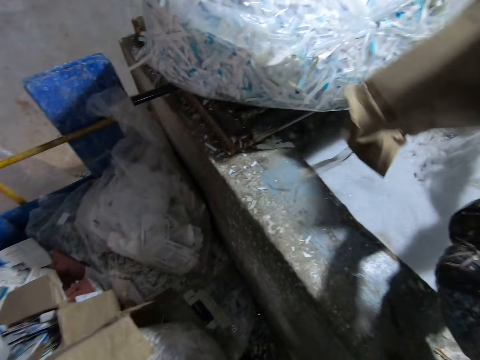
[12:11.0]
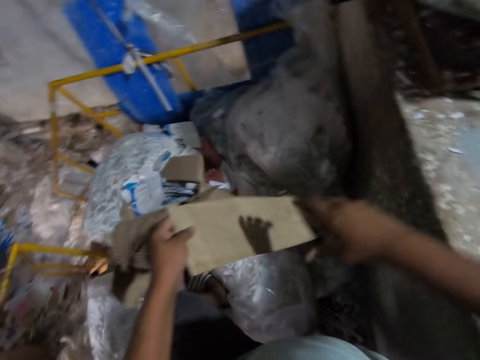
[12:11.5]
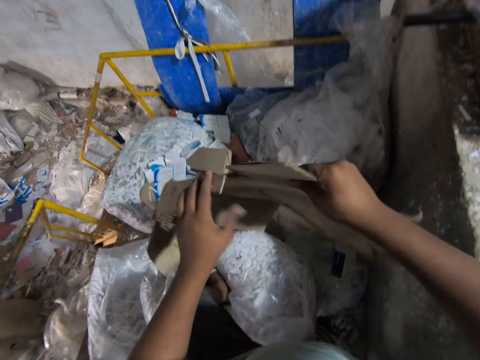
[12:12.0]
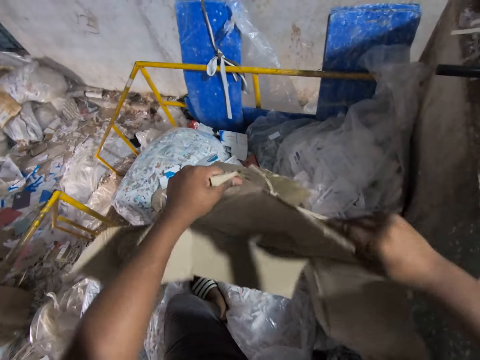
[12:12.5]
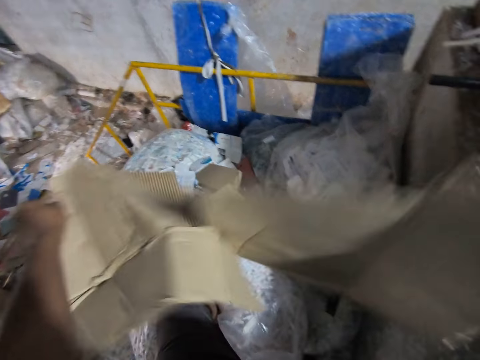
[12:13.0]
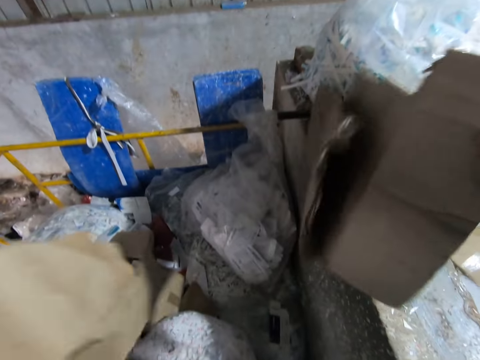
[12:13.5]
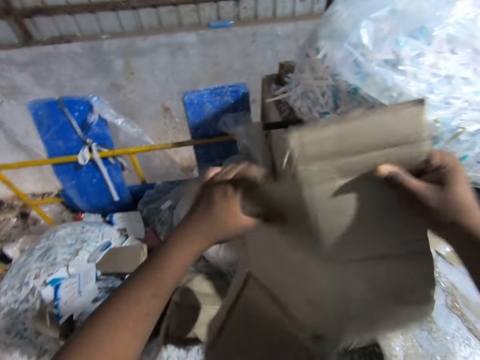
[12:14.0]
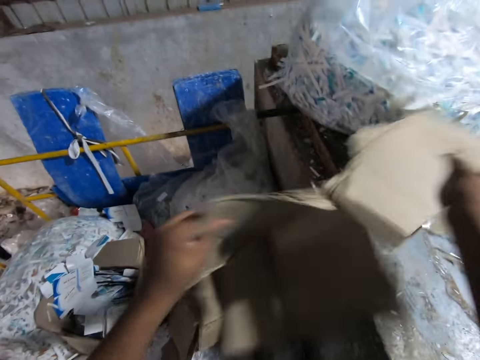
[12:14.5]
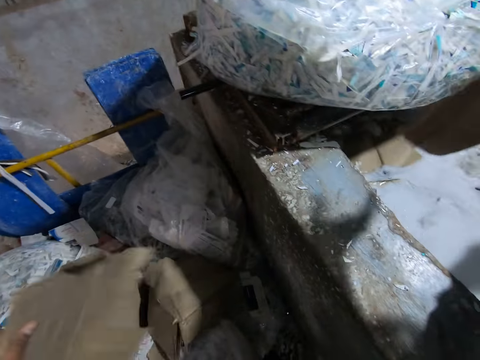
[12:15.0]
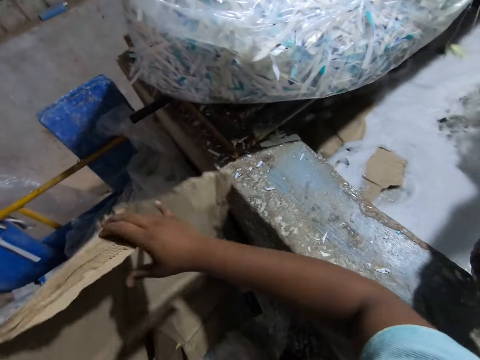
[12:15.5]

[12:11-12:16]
The camera wearer drops the carton in his right hand into the paper beater machine. He tears the carton in his left hand with his right hand. He drops the carton in his right hand into the paper beater machine.

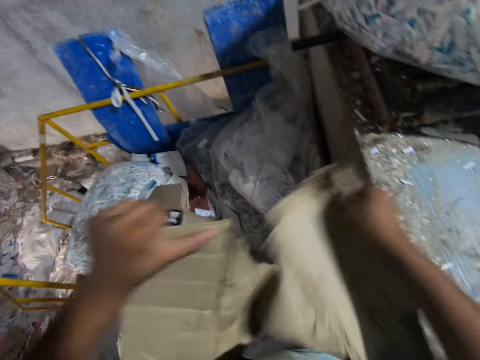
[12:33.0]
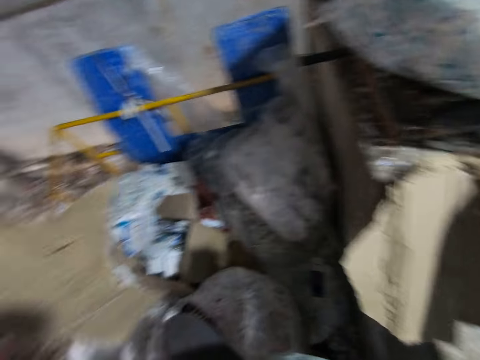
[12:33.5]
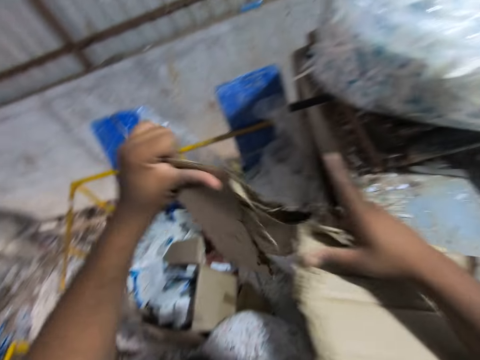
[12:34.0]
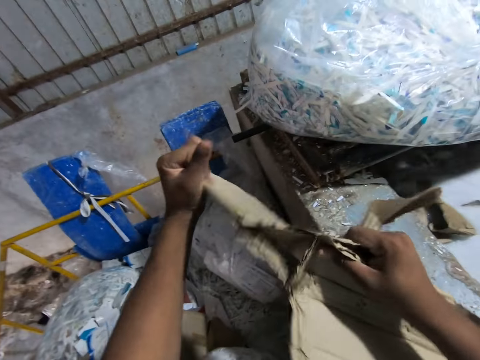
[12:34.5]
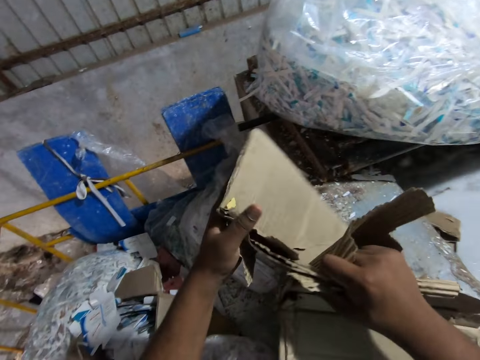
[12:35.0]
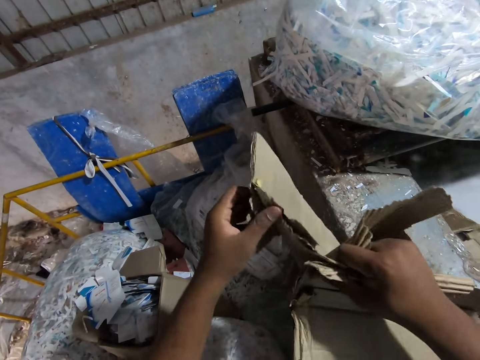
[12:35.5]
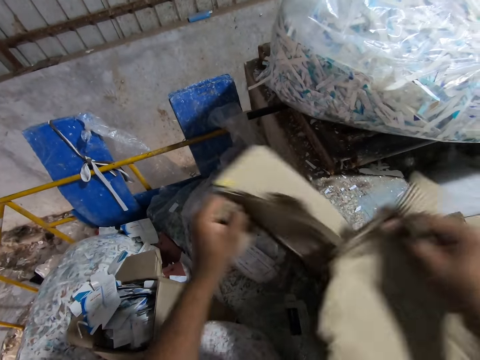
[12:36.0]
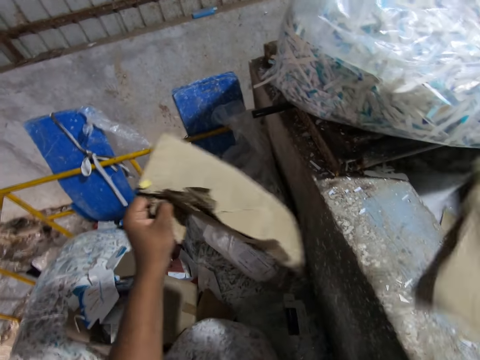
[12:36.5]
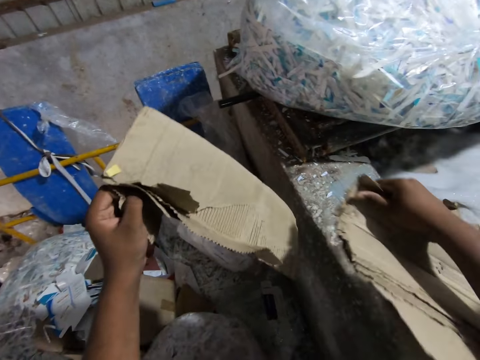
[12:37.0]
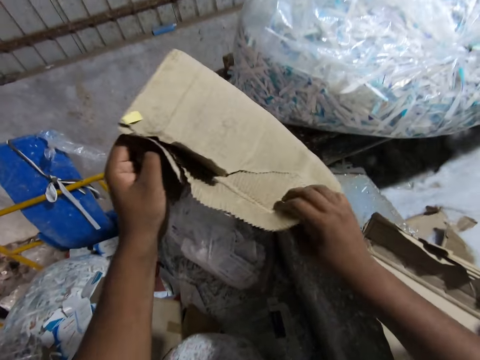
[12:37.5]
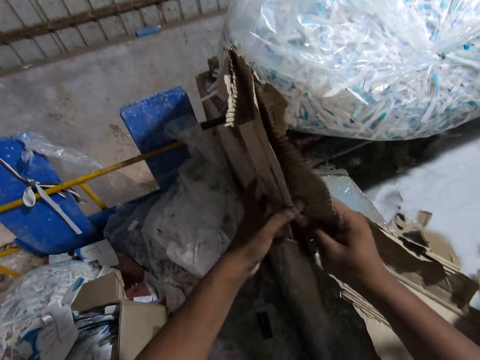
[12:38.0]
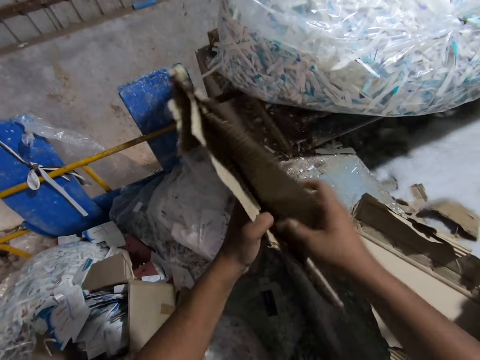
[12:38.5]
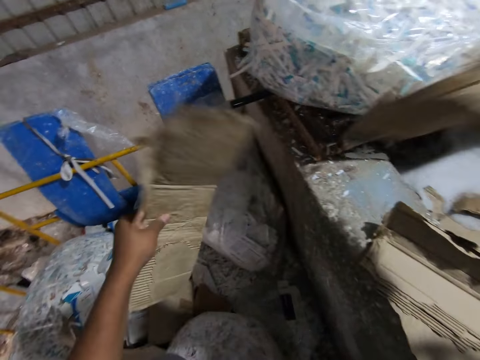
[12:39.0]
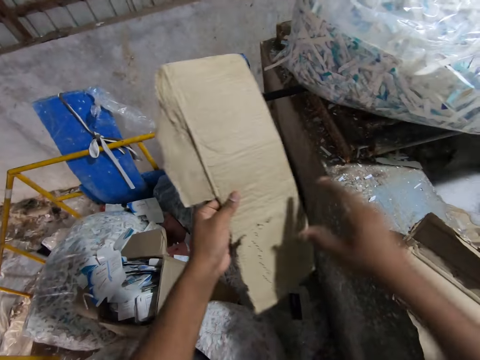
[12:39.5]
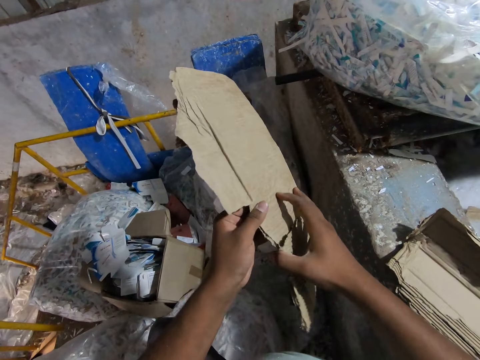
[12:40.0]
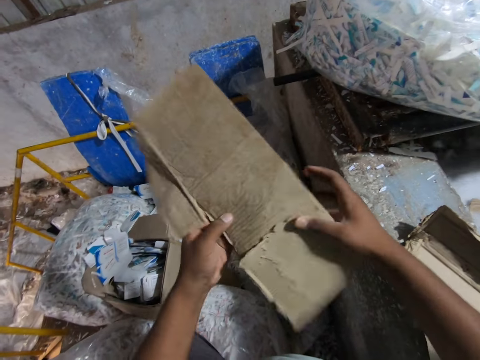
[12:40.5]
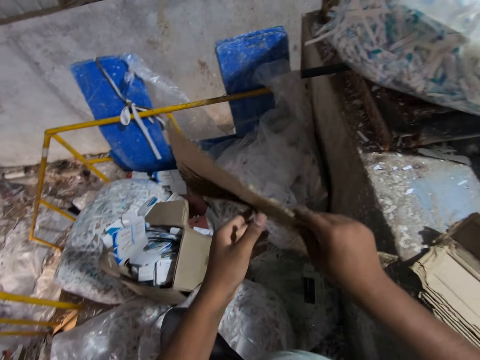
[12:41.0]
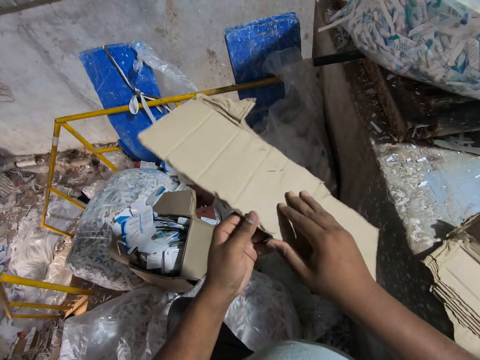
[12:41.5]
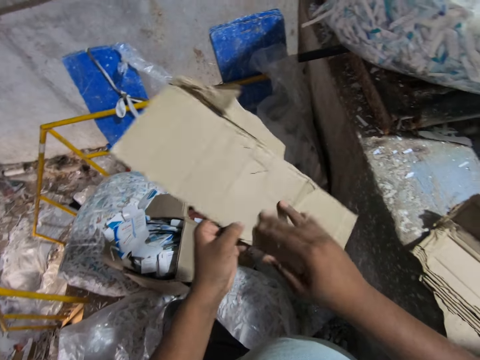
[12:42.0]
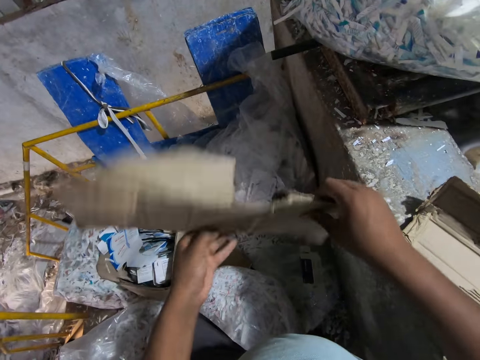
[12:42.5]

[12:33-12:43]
The camera wearer tears the carton in his right hand with his left hand. He tears it again. He drops the carton in his right hand on the paper beater machine. He tears the carton in his left hand with his right hand. He drops the carton in his right hand into the paper beater machine. He tears the carton in his left hand with his right hand.

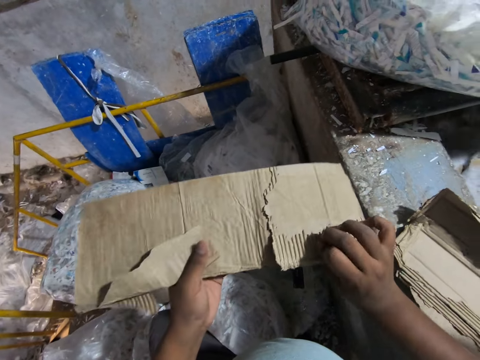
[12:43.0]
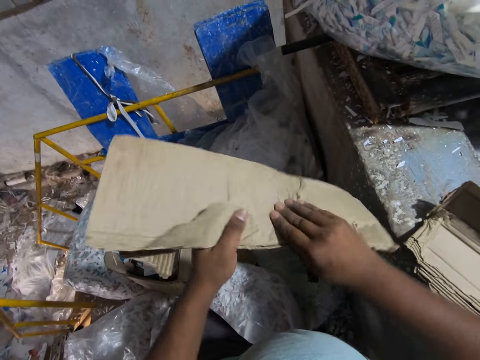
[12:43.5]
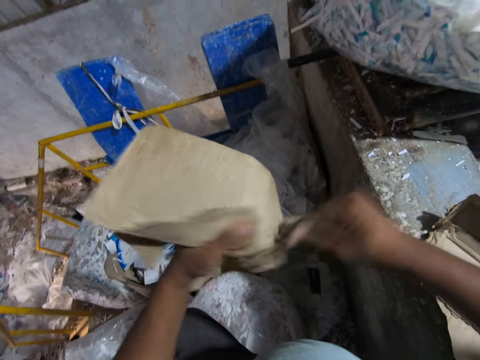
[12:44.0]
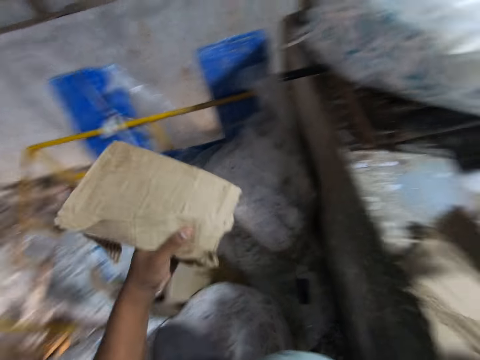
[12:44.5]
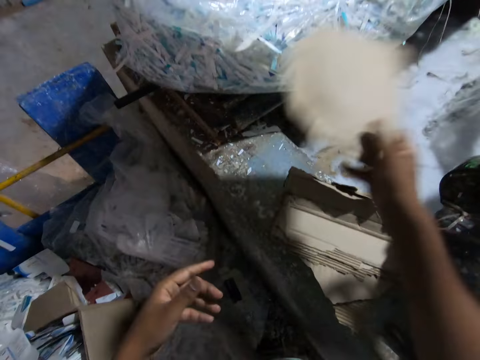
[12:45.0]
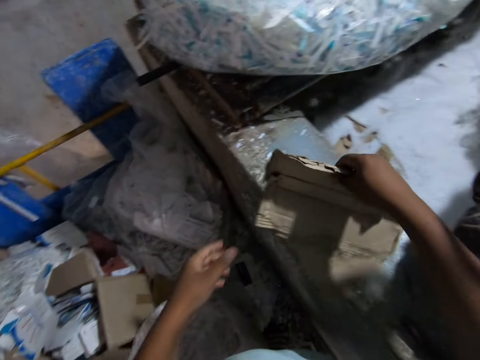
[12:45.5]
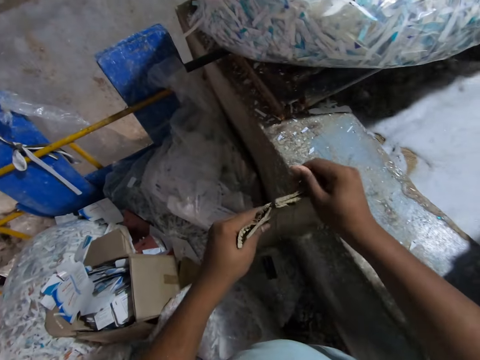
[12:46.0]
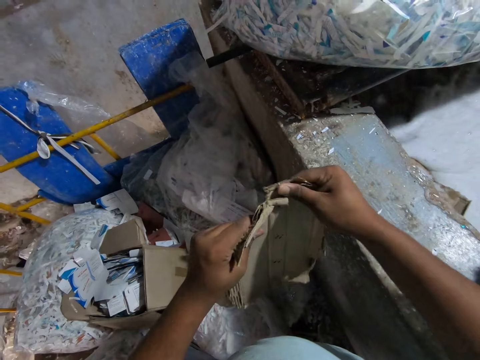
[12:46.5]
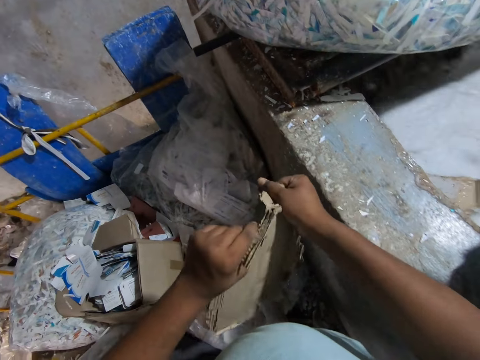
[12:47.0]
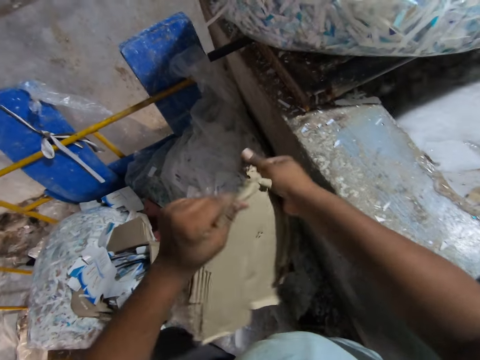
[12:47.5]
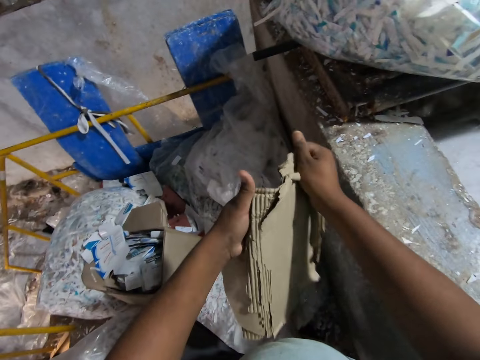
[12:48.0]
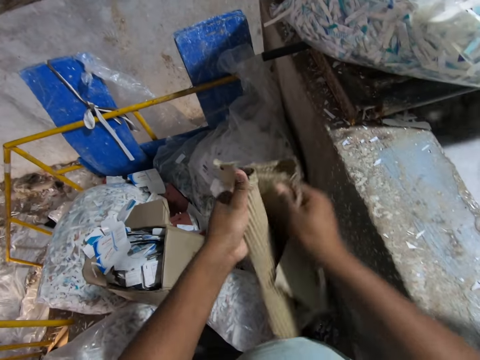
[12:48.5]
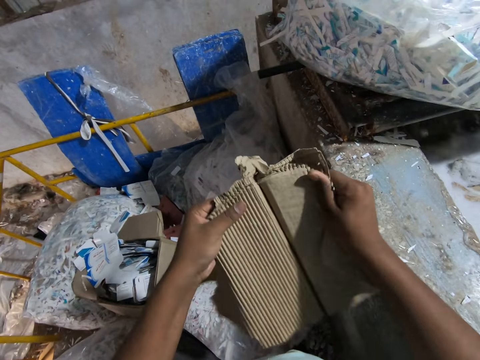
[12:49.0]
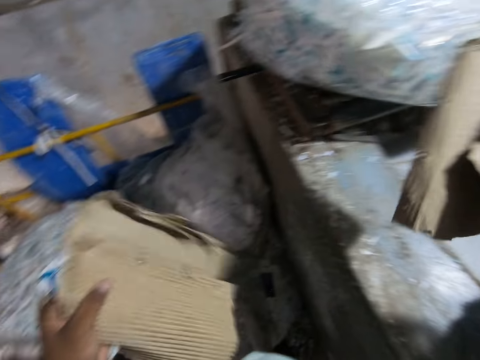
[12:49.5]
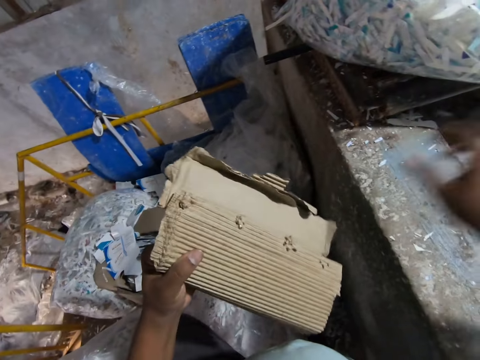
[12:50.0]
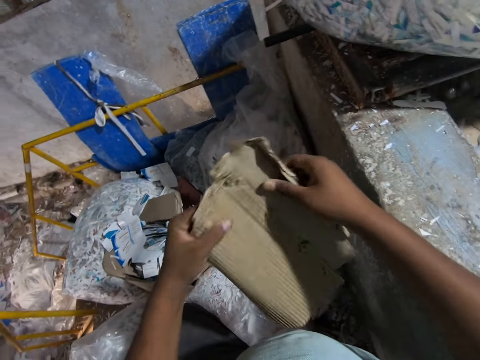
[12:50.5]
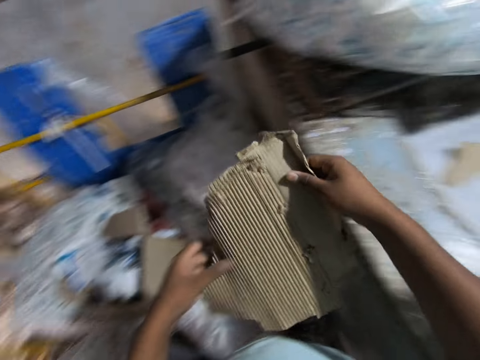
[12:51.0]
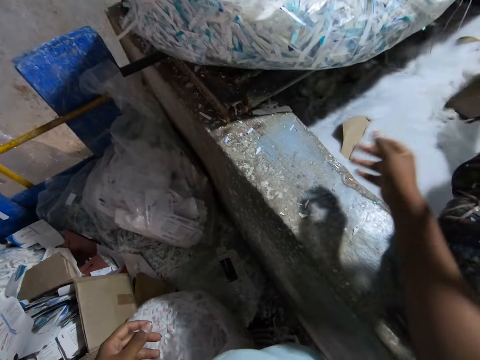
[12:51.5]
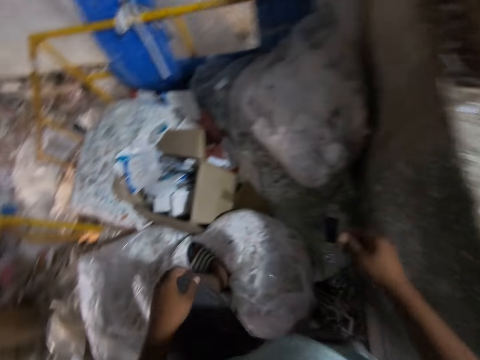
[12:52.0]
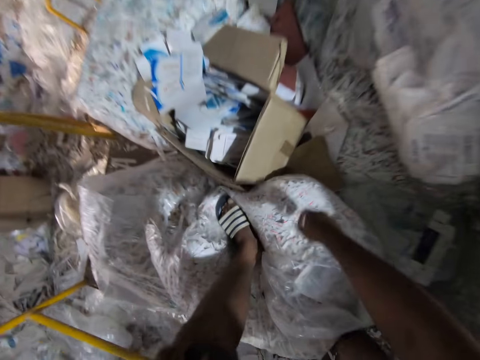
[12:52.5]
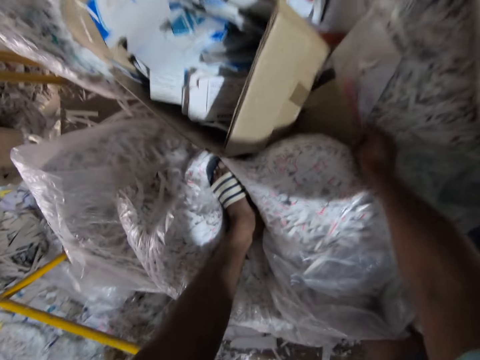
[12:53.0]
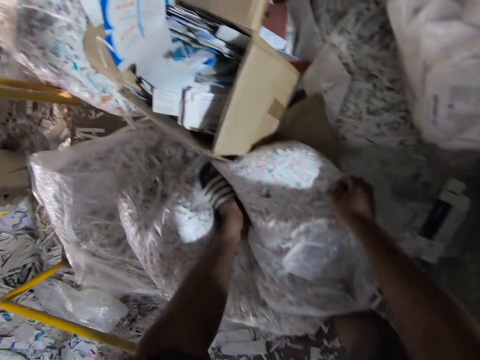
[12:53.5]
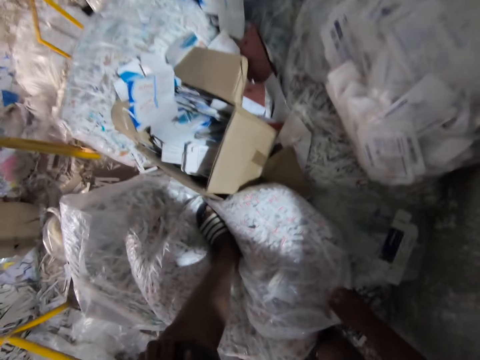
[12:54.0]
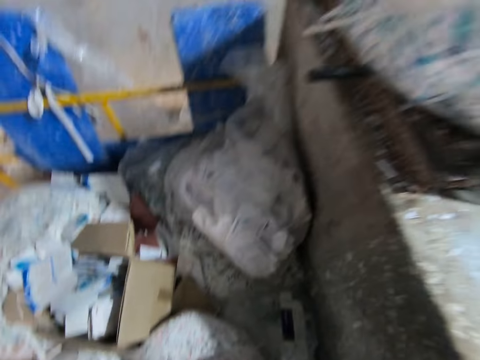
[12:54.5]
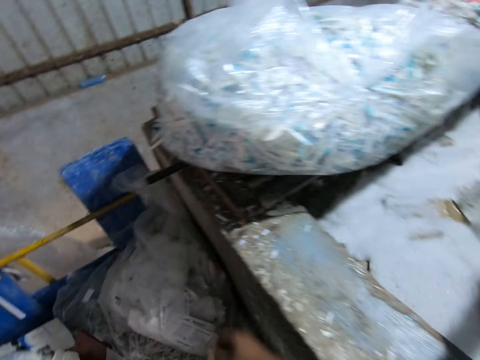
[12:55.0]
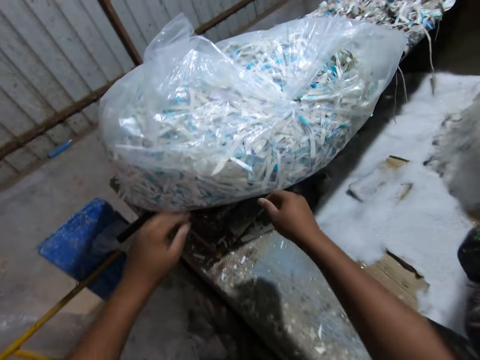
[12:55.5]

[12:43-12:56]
The camera wearer drops the carton in his right hand into the paper beater machine. He passes the carton in his left hand to his right hand. He throws the carton in his right hand into the paper beater machine. He picks up the carton on the paper beater machine with his right hand to his left hand. He tears the carton in his left hand with his right hand. He drops the carton in his right hand into the paper beater machine. He passes the carton in his left hand to his right hand. He throws the carton in his right hand into the paper beater machine. He touches a paper on the floor with his right hand.
